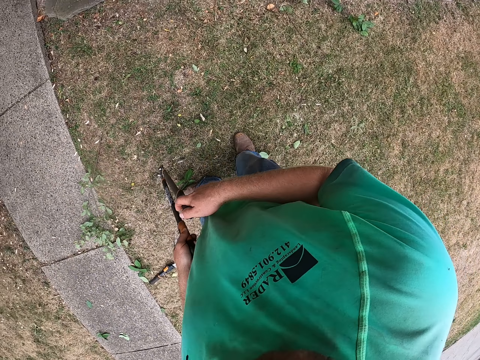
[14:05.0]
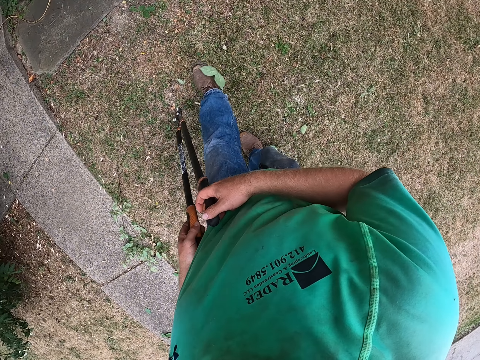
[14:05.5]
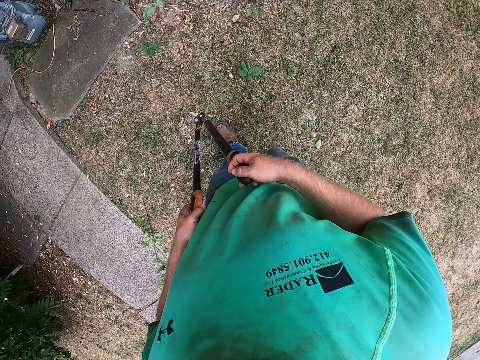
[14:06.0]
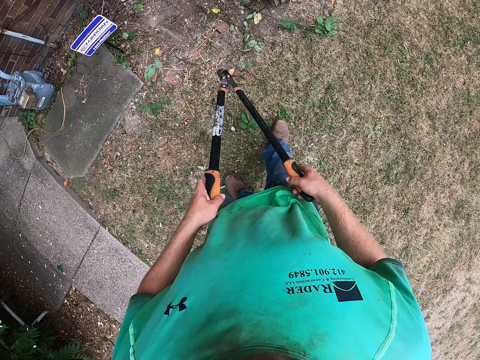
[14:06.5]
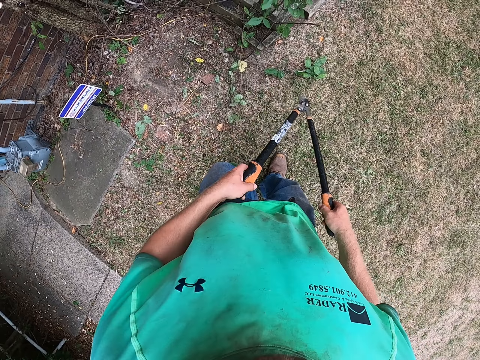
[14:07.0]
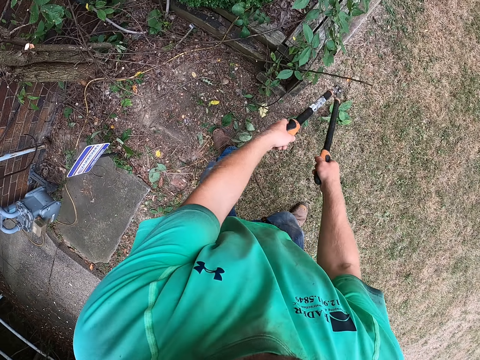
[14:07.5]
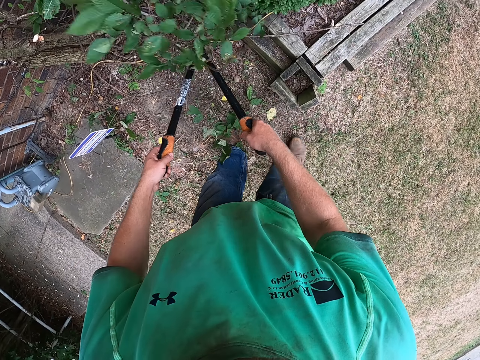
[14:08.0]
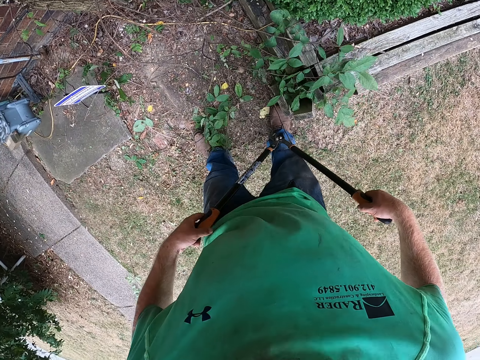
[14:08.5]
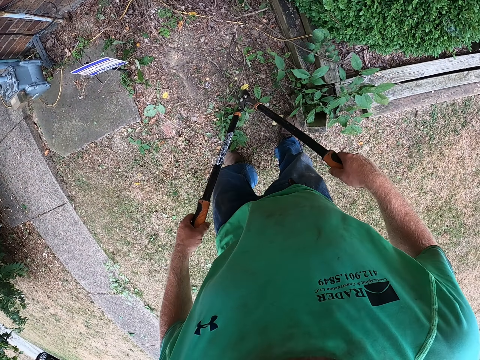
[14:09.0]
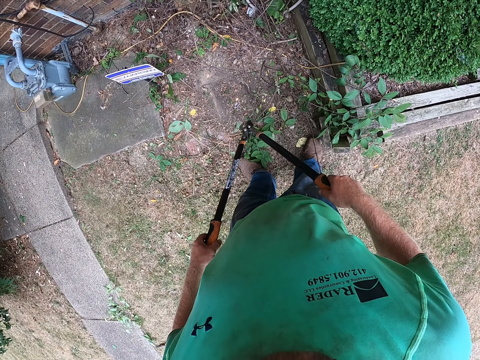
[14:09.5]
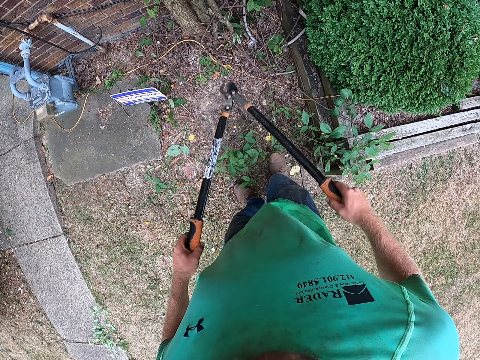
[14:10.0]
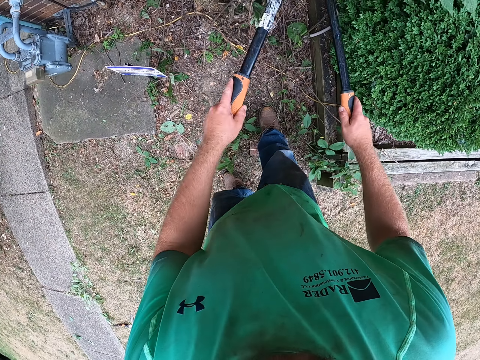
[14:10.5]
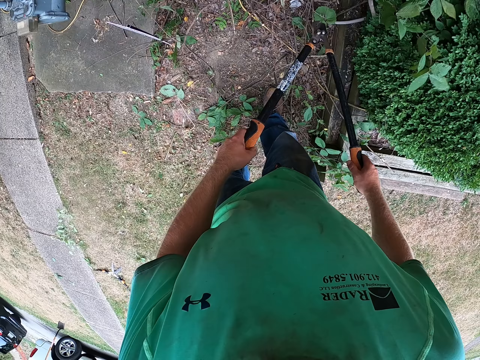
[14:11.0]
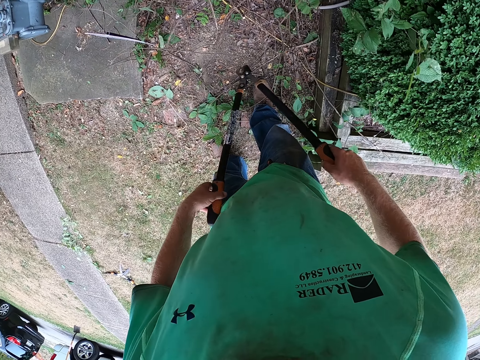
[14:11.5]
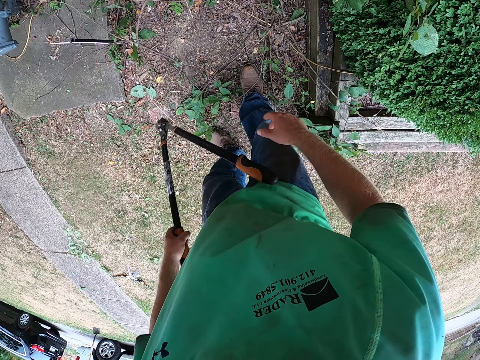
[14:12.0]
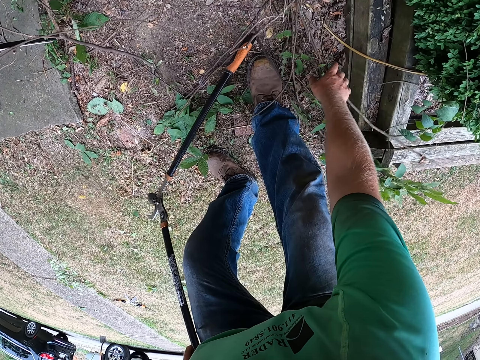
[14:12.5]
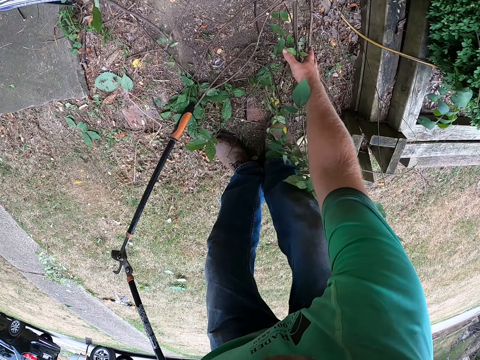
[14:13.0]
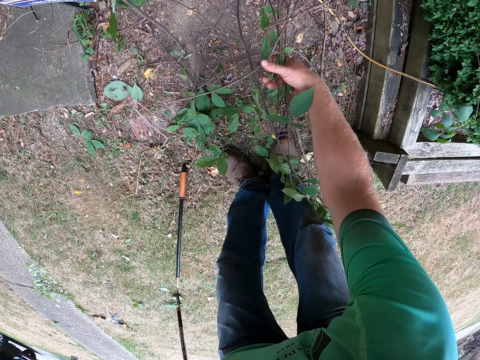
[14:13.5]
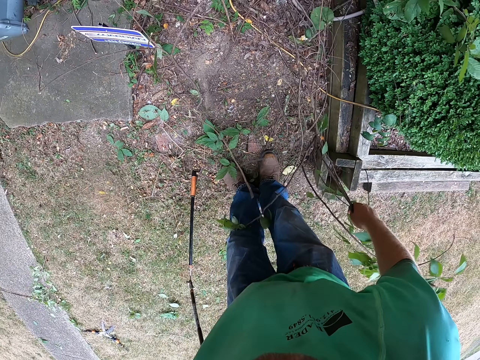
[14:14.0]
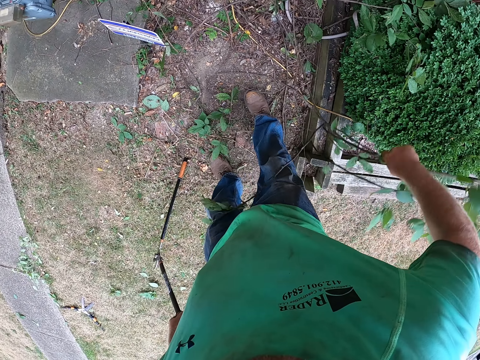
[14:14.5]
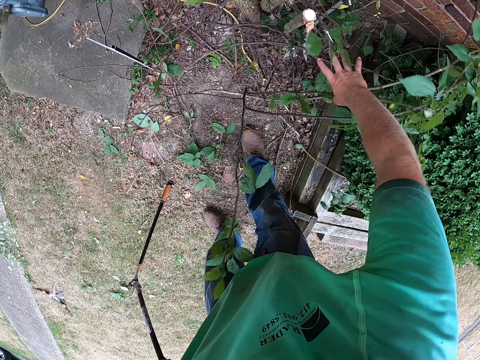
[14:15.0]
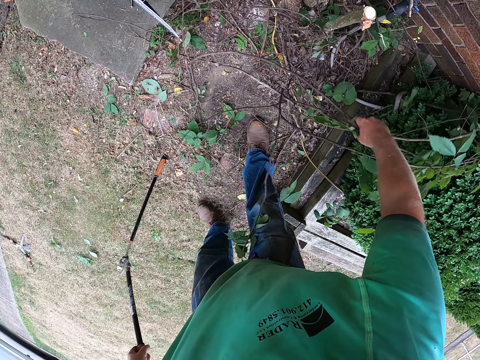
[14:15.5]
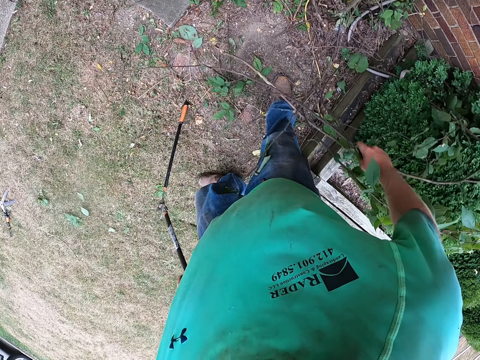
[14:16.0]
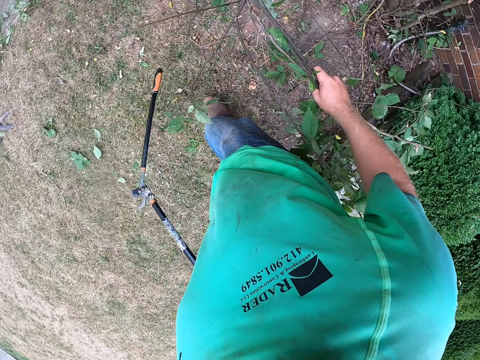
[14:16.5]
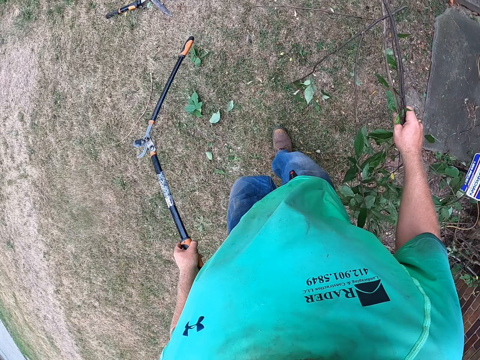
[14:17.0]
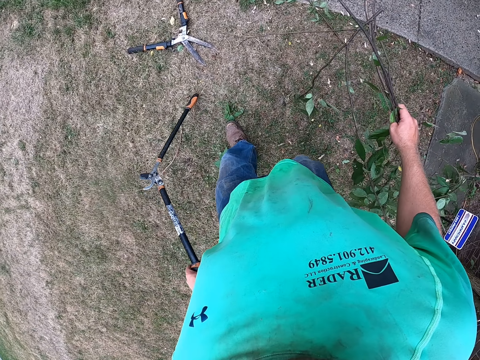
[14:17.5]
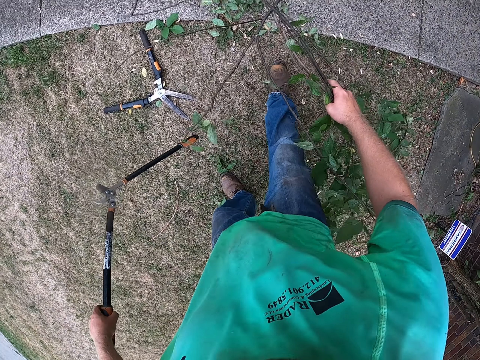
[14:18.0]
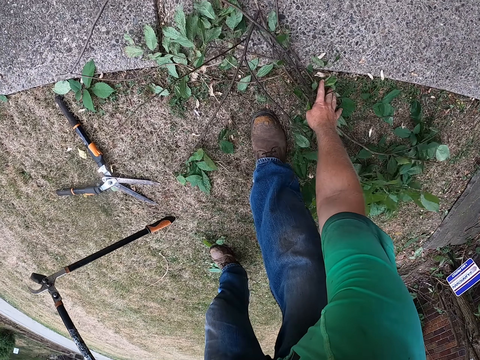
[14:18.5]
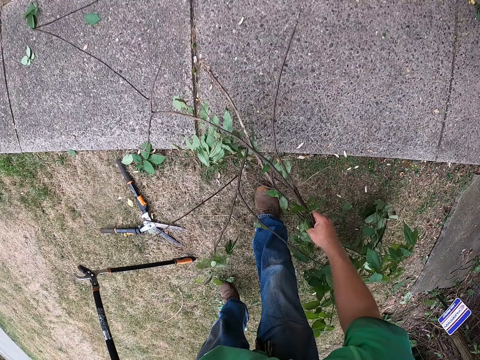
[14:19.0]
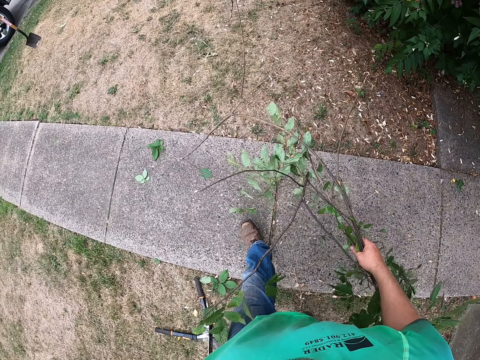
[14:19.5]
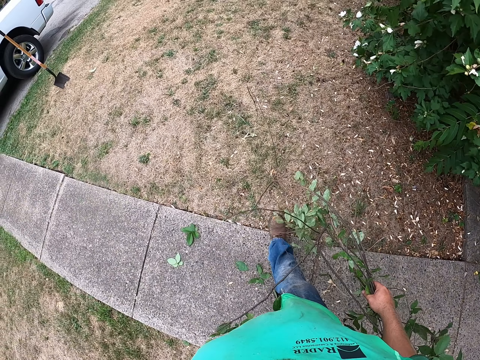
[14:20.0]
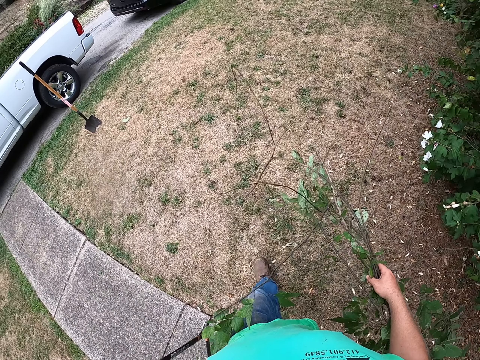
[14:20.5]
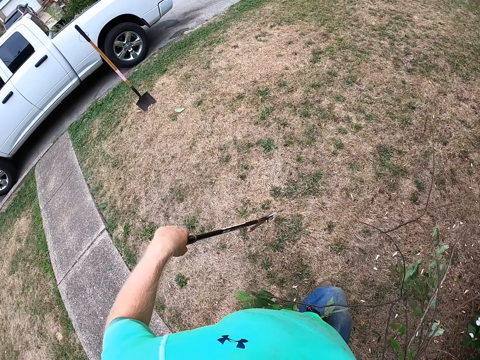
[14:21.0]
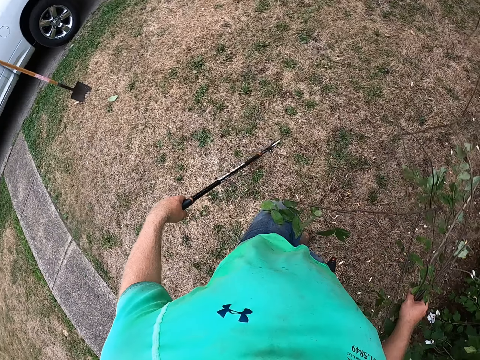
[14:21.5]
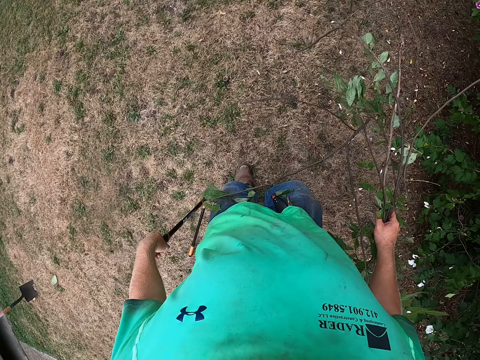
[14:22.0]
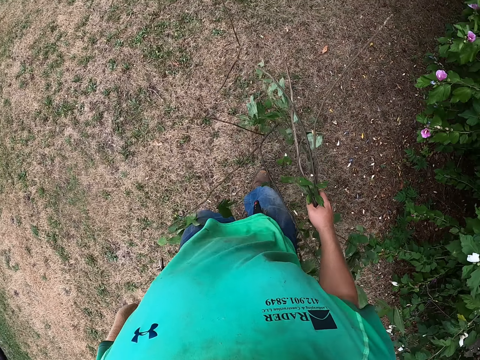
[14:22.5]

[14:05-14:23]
The camera wearer moves the branches with the shears. He picks tree twigs from the ground with his right hand. He walks away from the shrub on the ground. He walks around the garden. He picks a tree twig from the ground with his right hand. He walks around the garden.

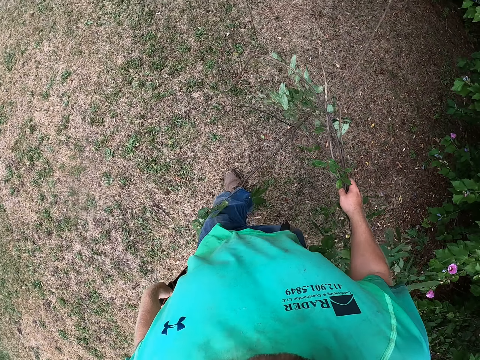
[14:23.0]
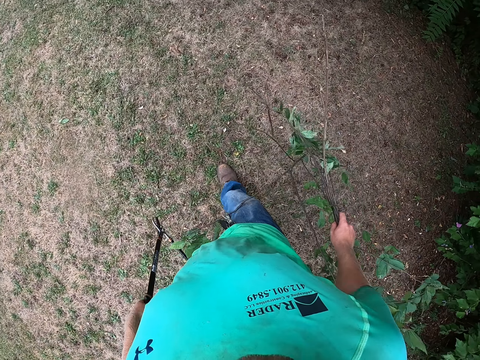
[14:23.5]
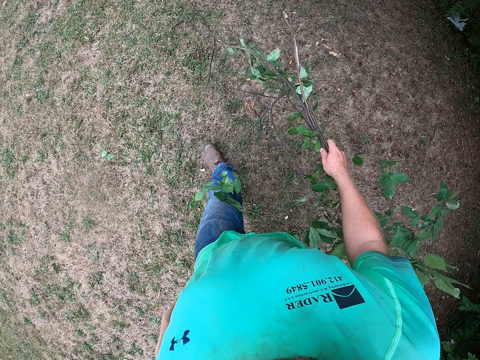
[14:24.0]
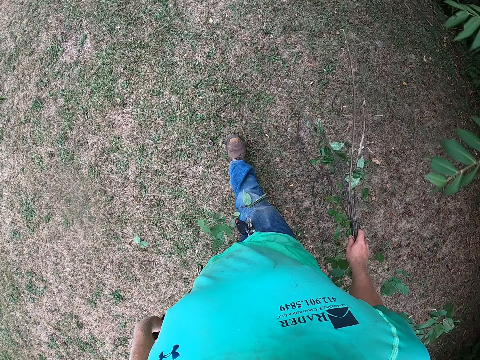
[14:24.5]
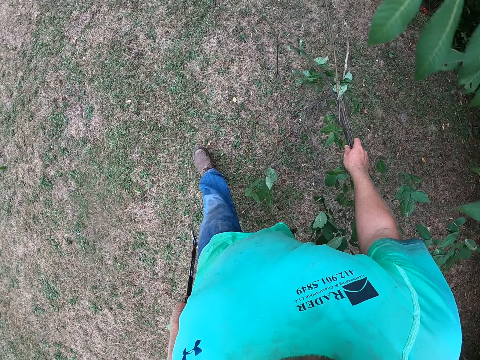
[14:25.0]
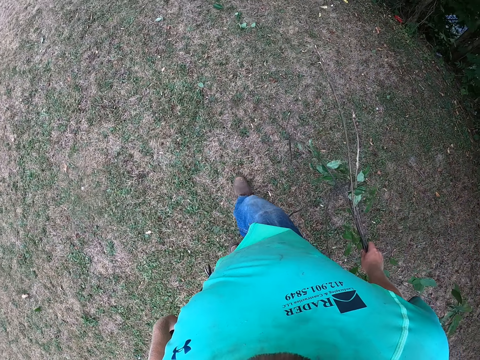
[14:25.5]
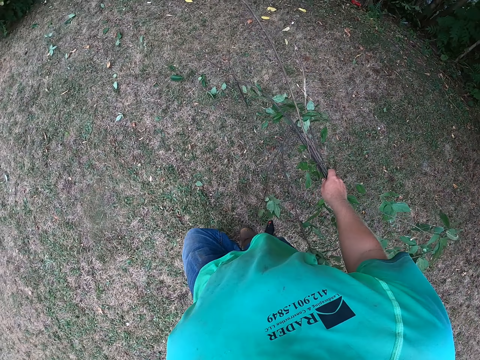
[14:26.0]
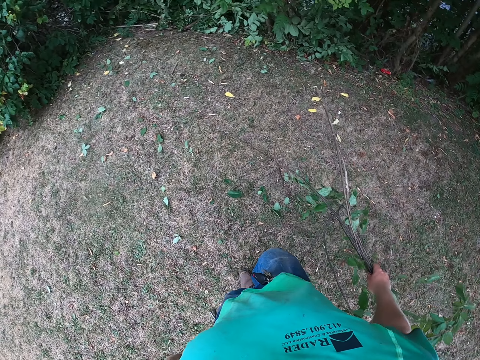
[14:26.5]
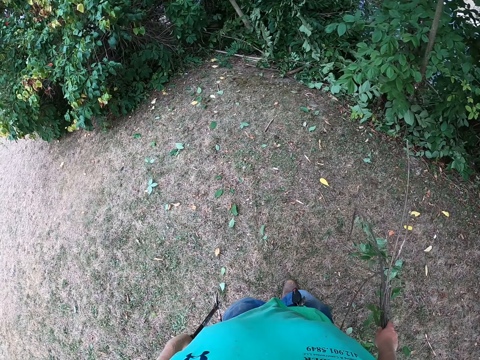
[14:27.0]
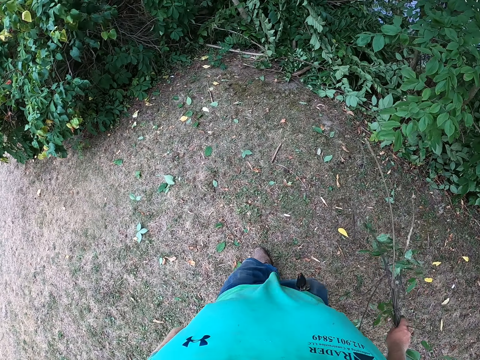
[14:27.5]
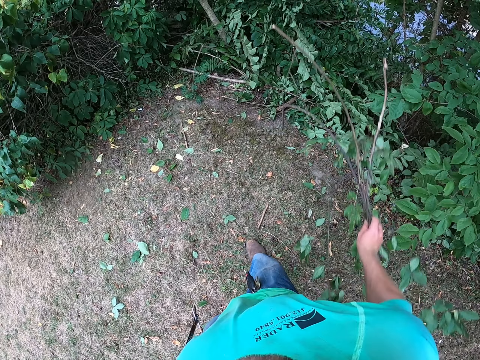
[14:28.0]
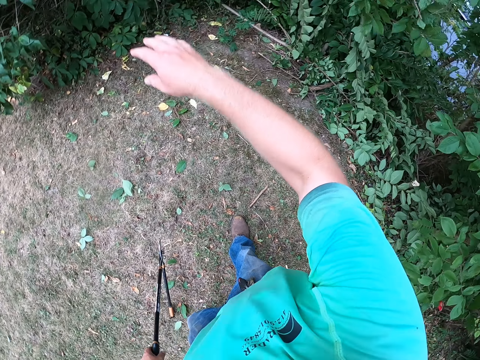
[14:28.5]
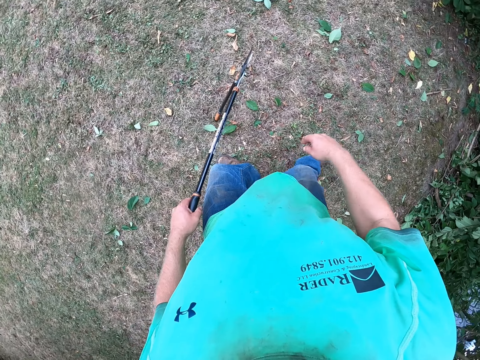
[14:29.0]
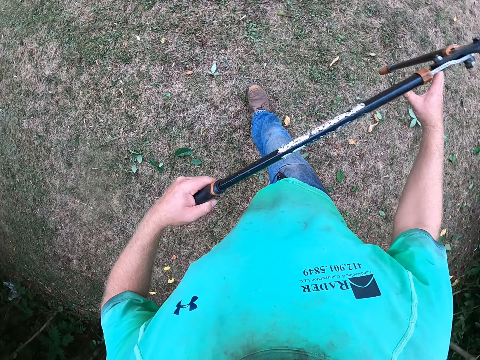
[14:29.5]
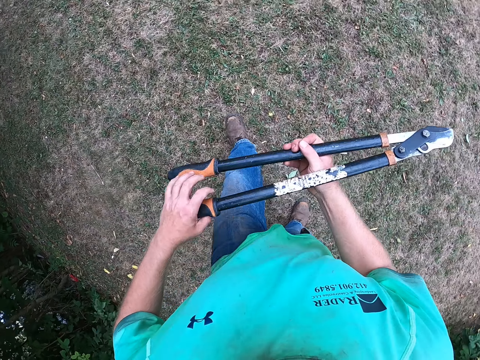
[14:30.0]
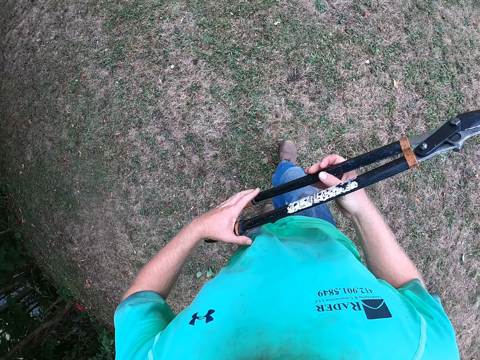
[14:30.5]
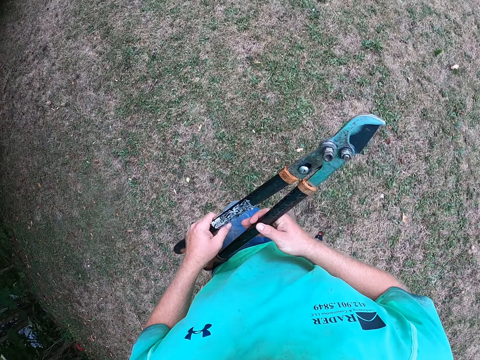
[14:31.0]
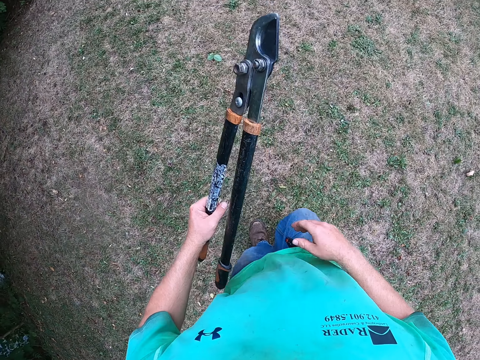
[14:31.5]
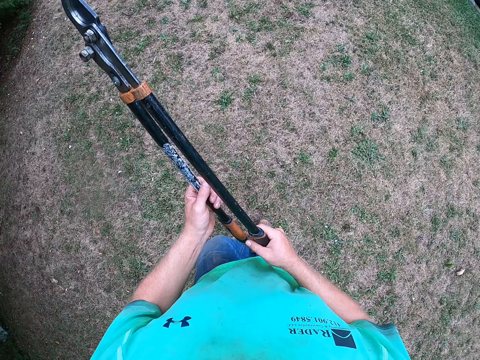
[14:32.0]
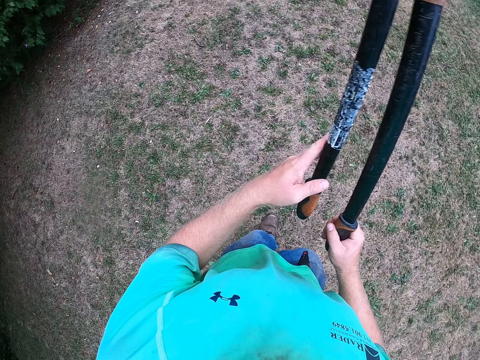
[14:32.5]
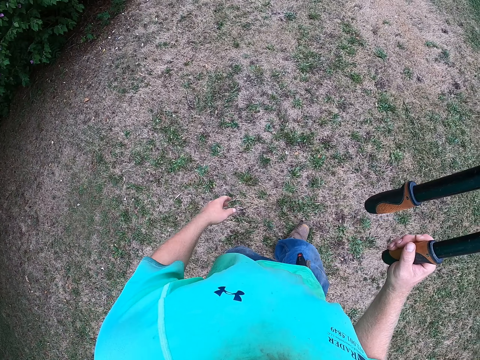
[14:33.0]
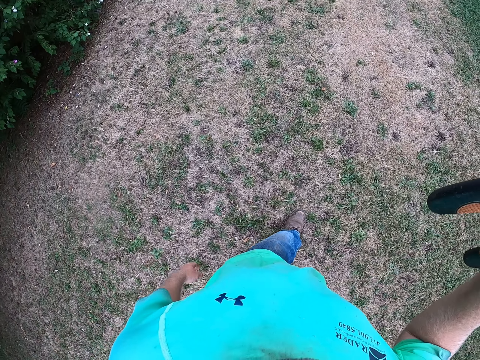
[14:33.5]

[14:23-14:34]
The camera wearer drops the tree twigs in his right hand on the ground. He walks around the garden. He passes the shear in between his hands.
